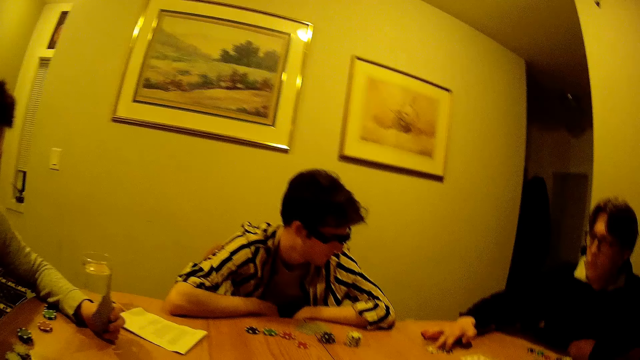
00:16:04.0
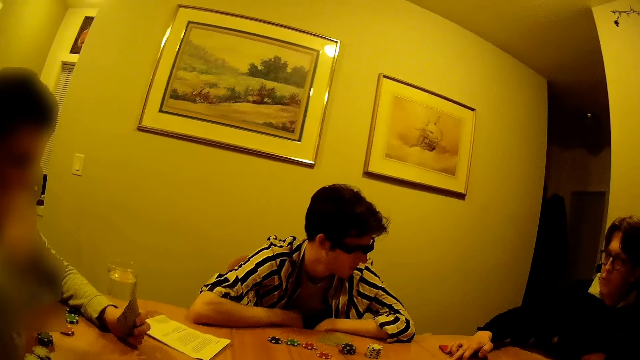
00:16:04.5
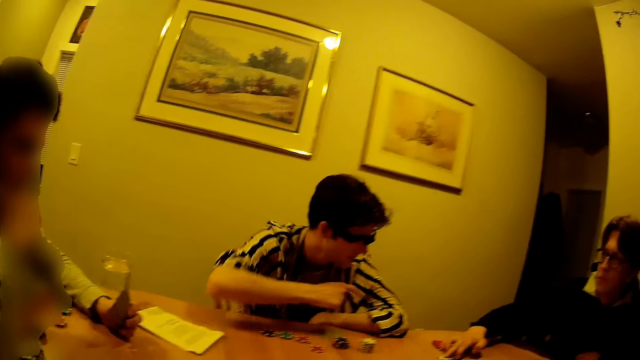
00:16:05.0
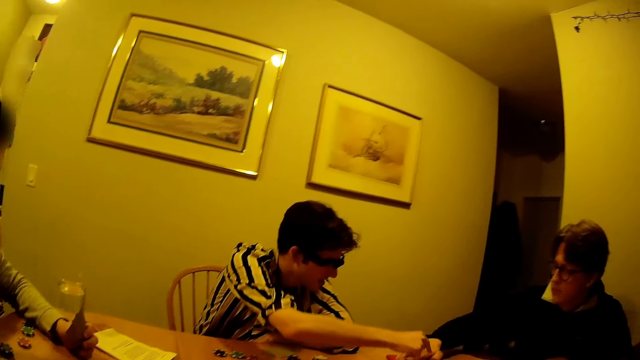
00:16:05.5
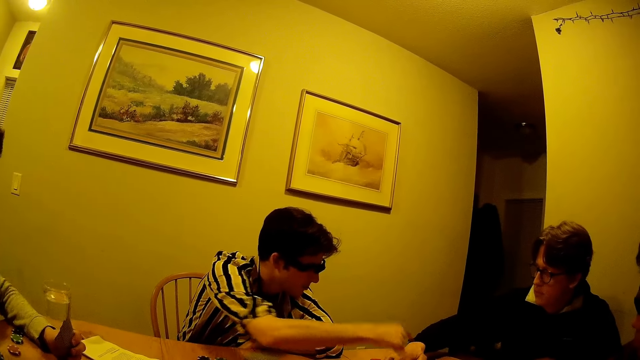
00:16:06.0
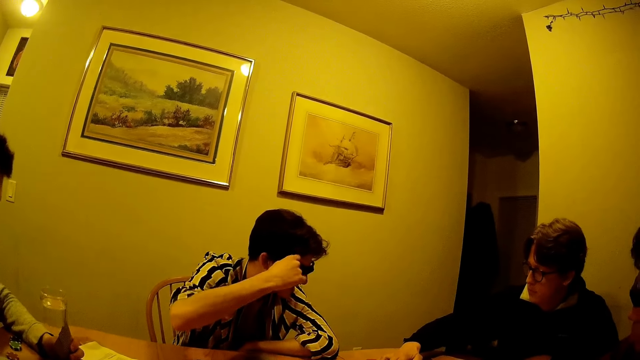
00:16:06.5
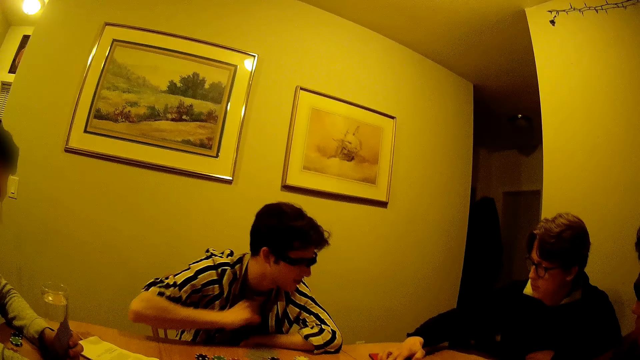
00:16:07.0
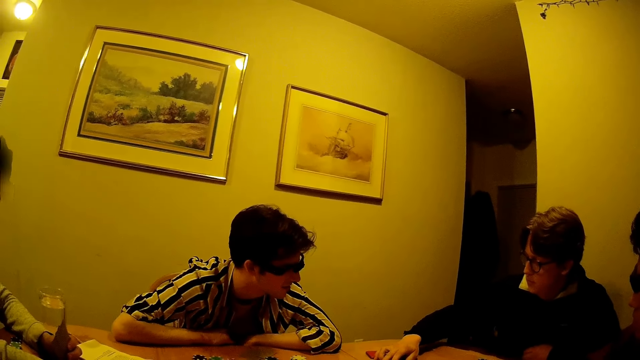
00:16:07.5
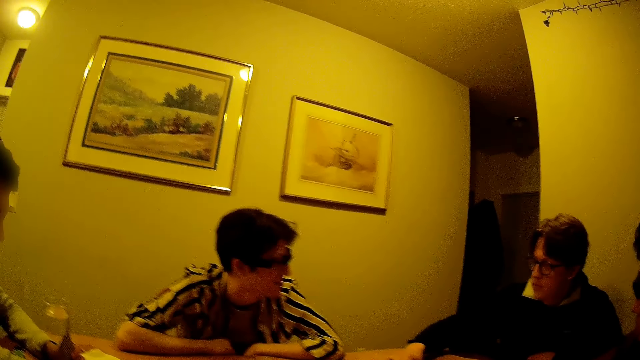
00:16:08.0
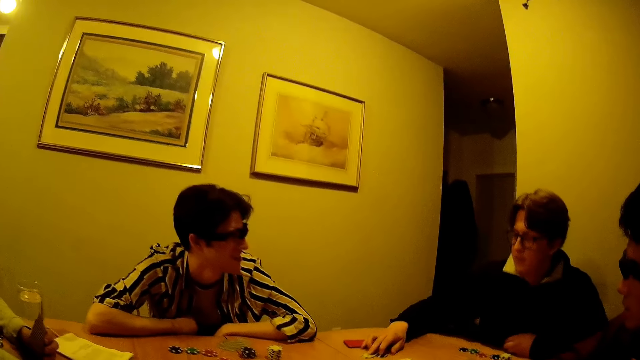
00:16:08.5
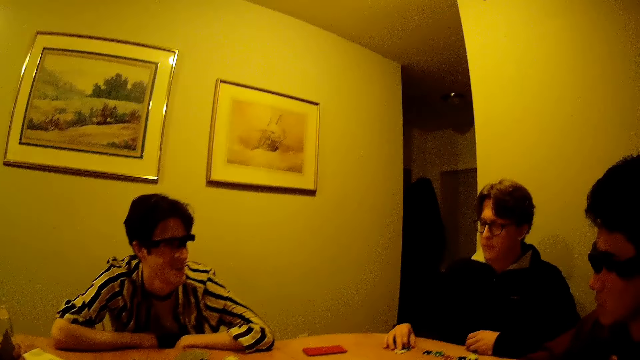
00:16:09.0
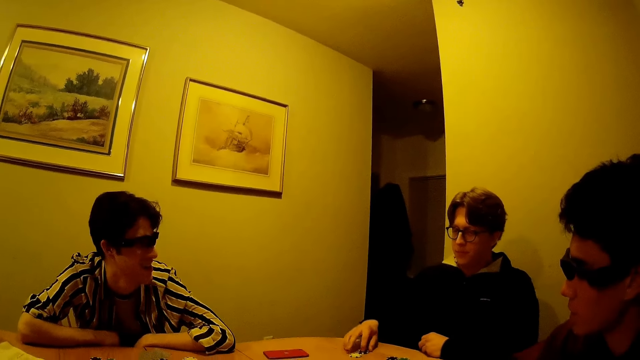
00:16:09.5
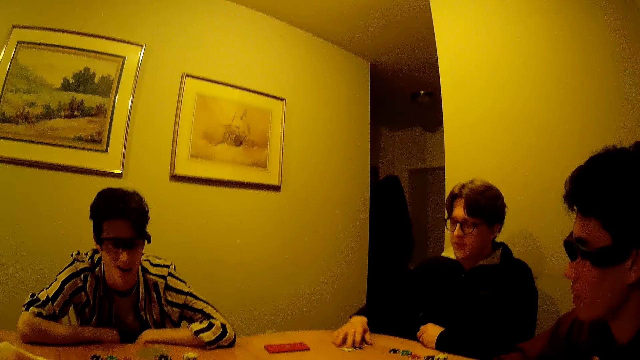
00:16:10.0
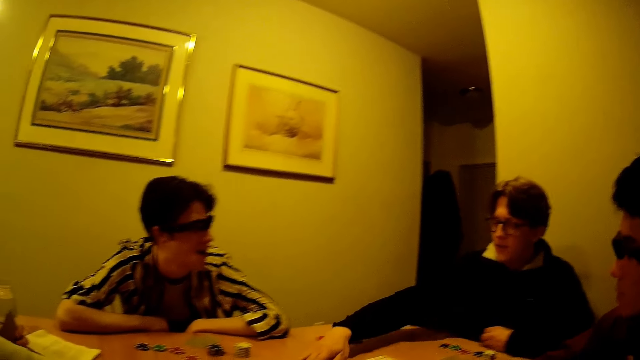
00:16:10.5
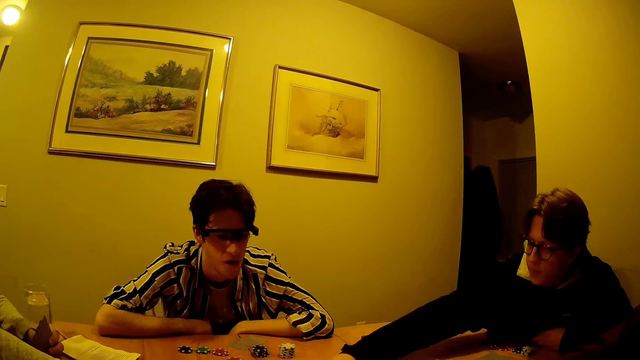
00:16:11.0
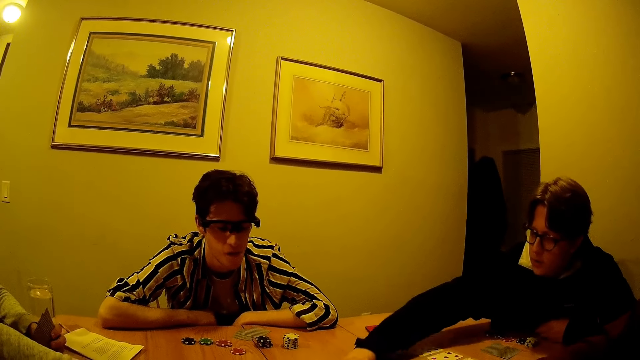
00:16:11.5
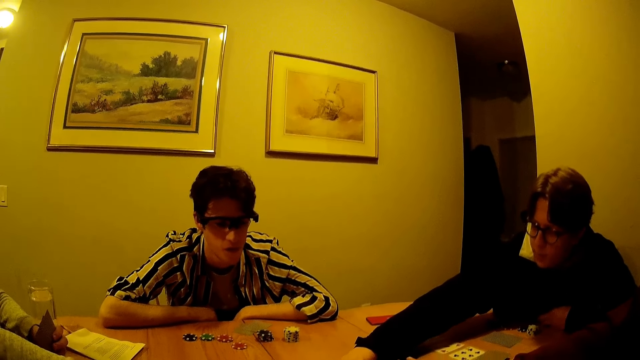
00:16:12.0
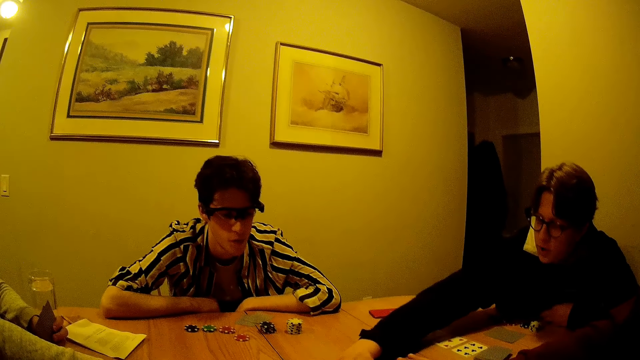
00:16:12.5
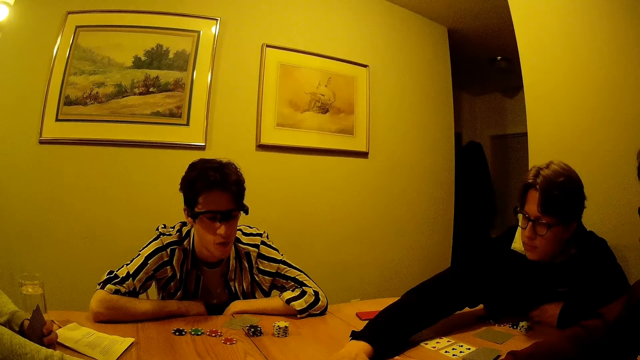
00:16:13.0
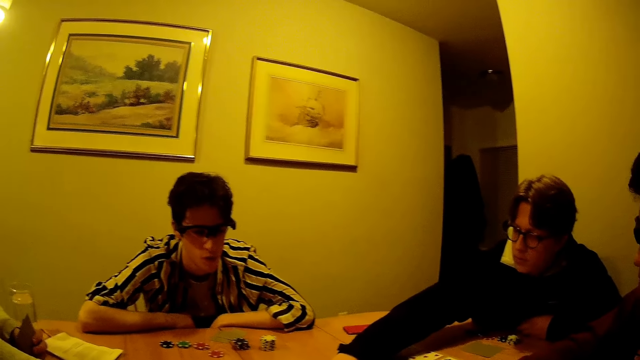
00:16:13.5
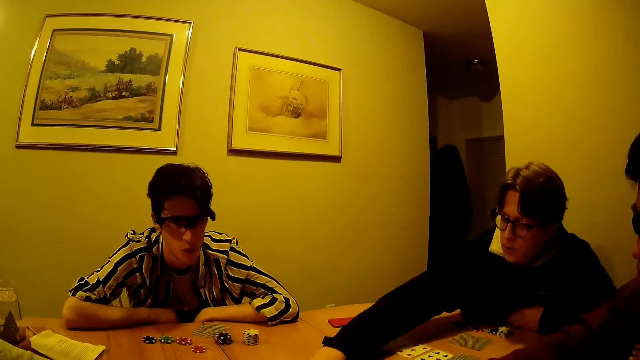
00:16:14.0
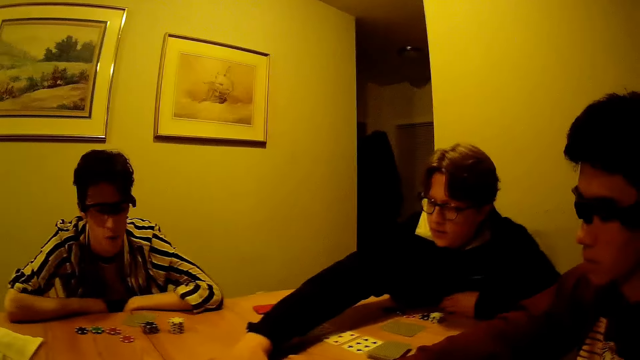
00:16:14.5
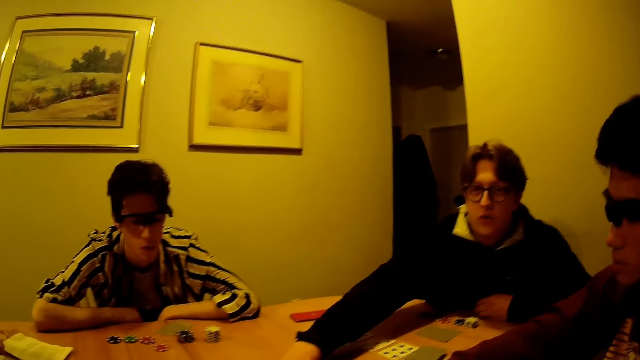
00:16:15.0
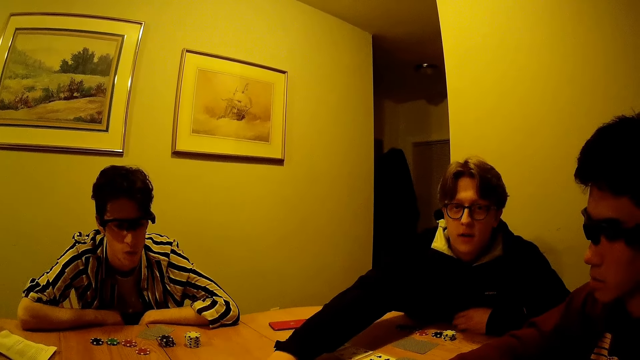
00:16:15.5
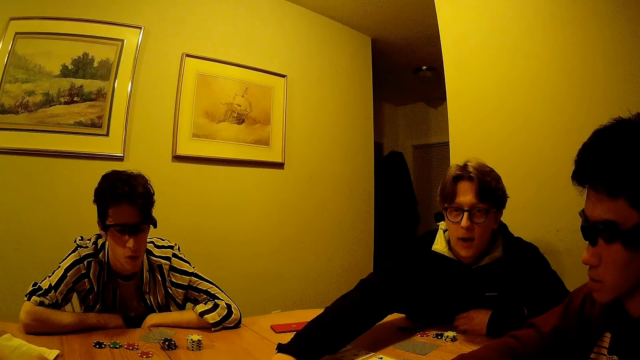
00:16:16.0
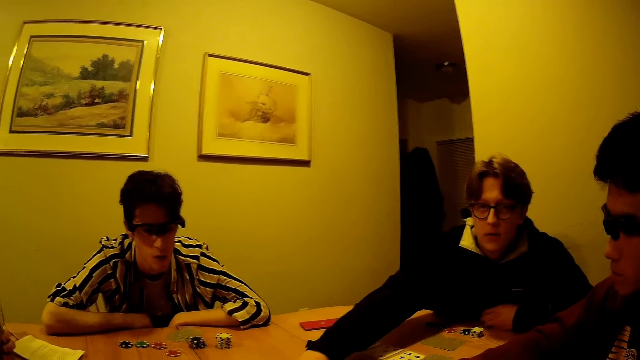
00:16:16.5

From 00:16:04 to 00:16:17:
A man converses with the camera wearer, another man and a third man. The first man stretches his right hand towards the third man. The third man changes the position of two casino tokens on the table with his right hand. The camera wearer converses.

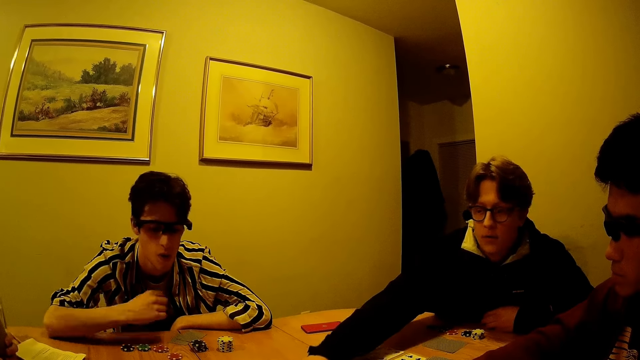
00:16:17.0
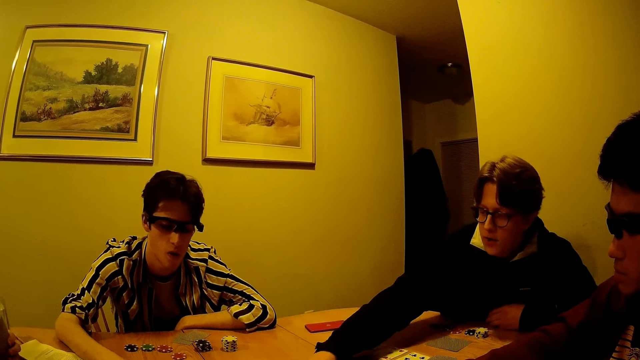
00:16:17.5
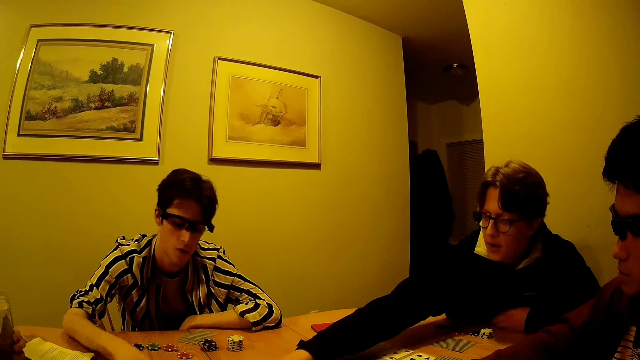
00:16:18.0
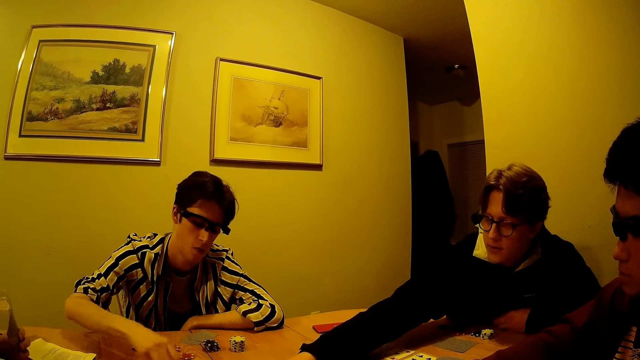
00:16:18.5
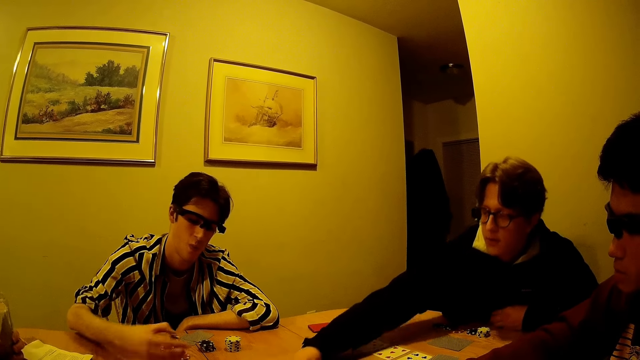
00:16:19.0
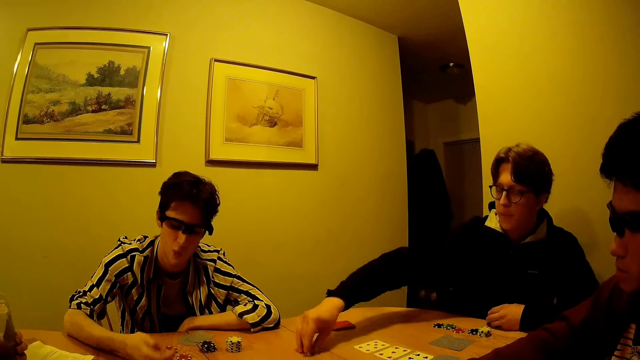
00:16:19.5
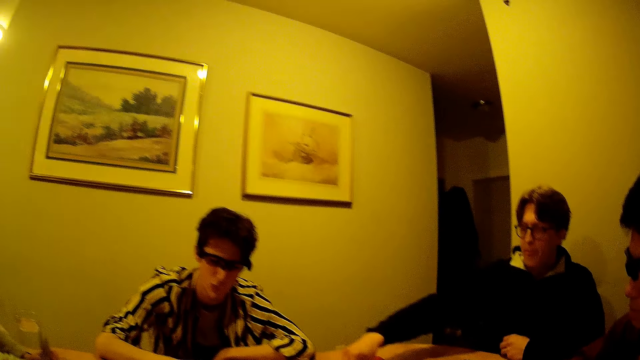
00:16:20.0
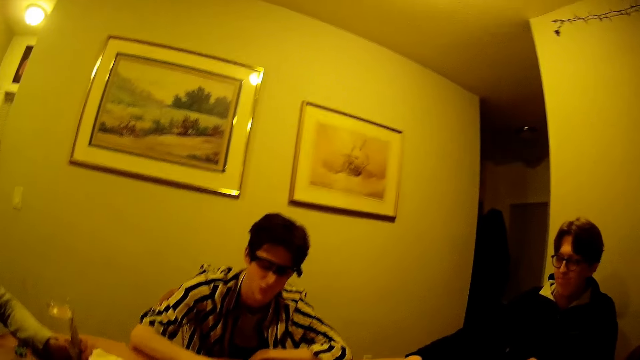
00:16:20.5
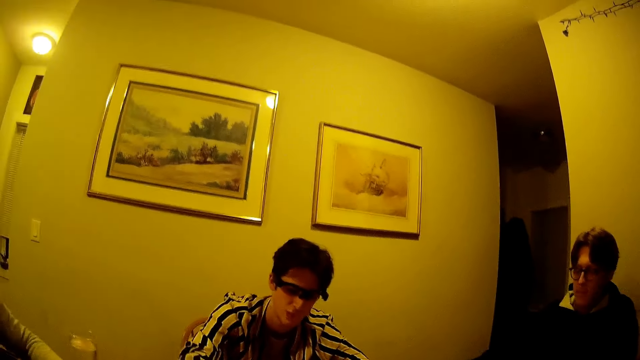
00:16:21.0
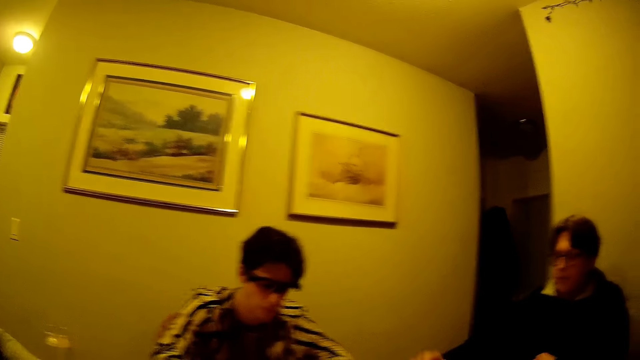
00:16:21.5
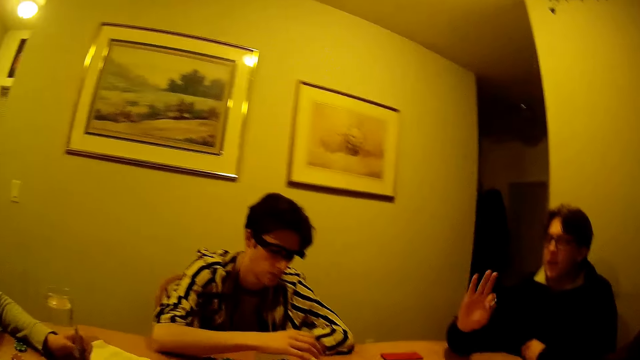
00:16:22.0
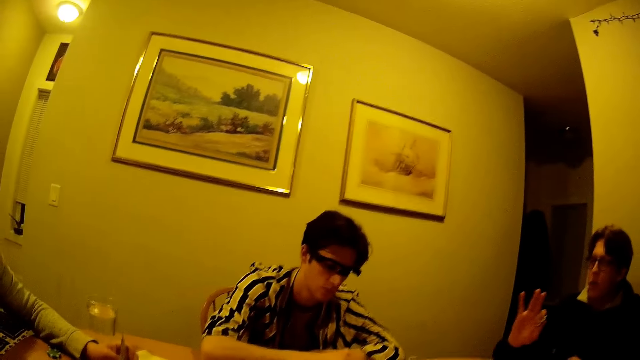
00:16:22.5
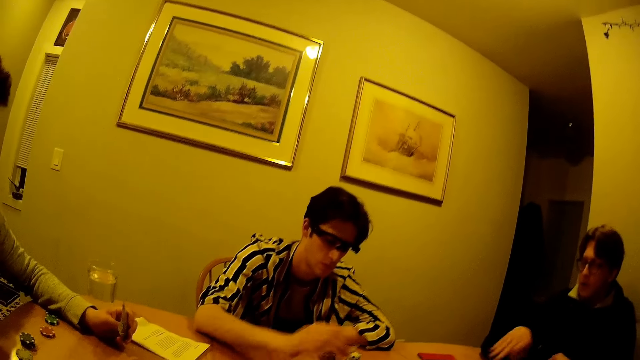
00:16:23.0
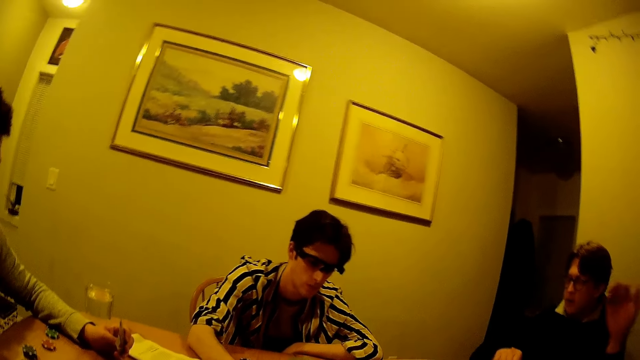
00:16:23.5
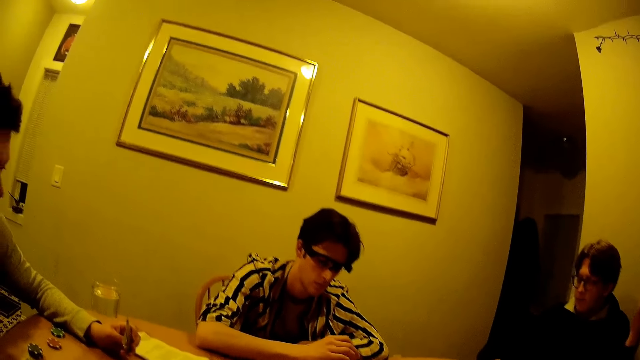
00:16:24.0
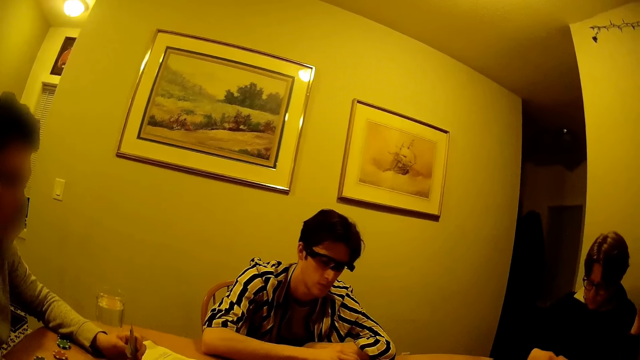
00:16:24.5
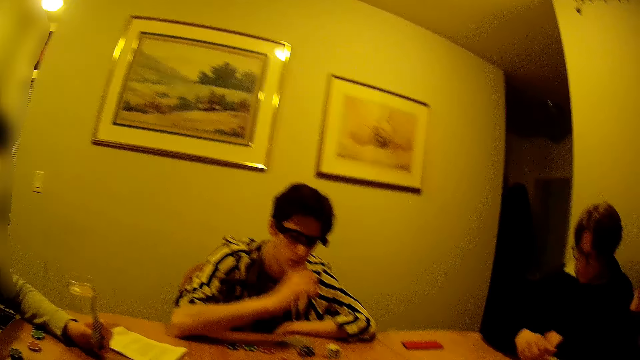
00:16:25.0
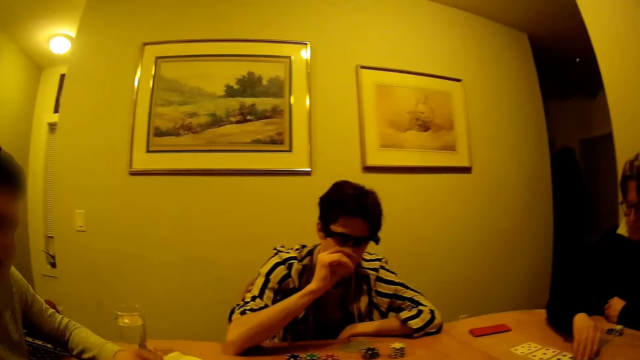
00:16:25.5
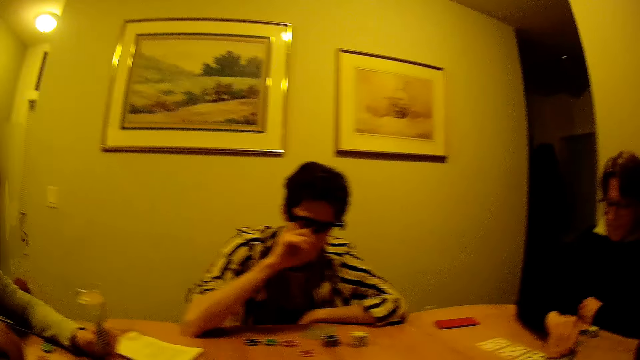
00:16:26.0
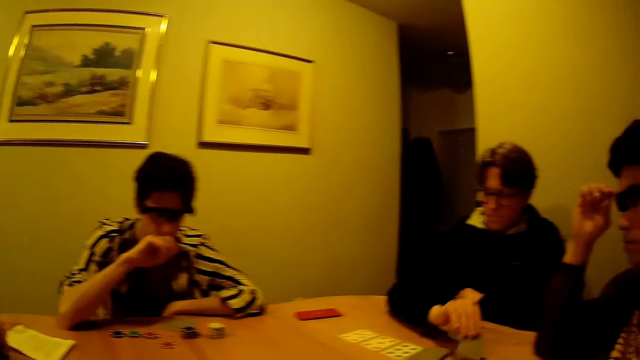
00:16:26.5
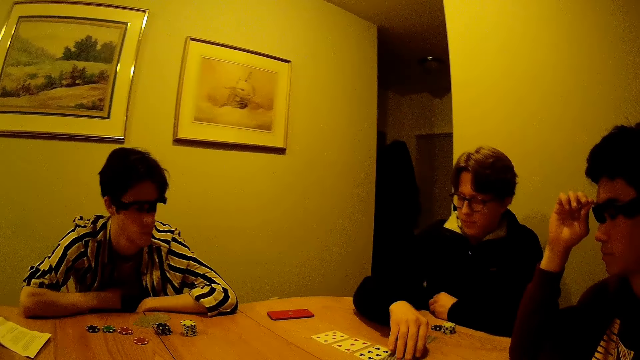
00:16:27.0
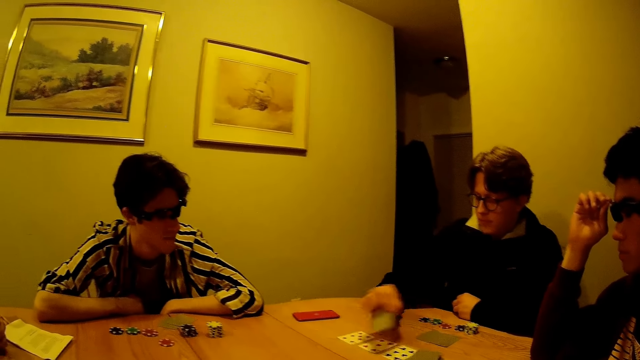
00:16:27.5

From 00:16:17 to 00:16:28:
A man converses with the camera wearer. The camera wearer converses. They play a card game with the man and three other men. A man drops the casino token in his right hand on the table. The man scratches his nose with his right hand. Another man picks up a card from a pile of cards on the table with his right hand. The second man drops the card in his right hand on the table and picks up a card from the pile of cards on the table with his right hand.
